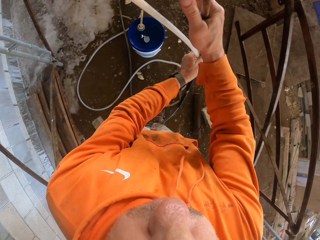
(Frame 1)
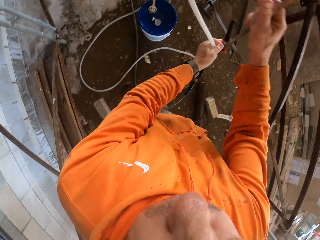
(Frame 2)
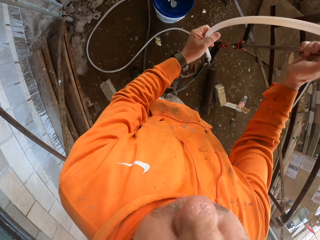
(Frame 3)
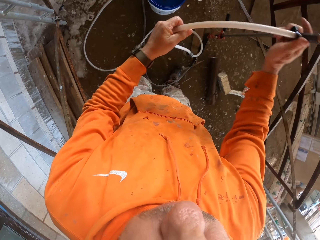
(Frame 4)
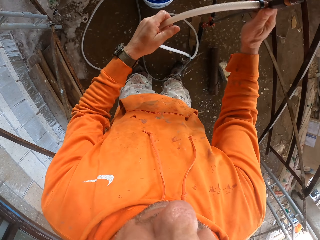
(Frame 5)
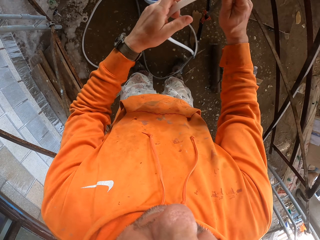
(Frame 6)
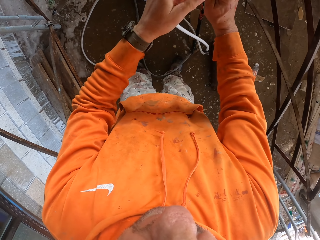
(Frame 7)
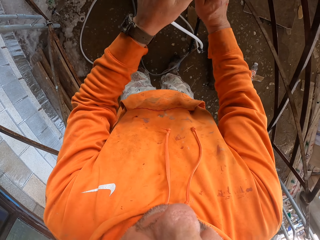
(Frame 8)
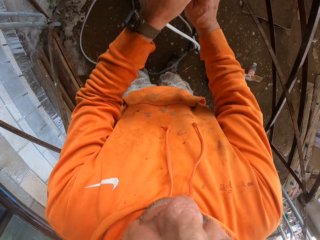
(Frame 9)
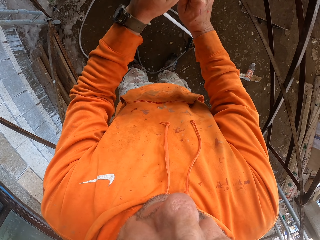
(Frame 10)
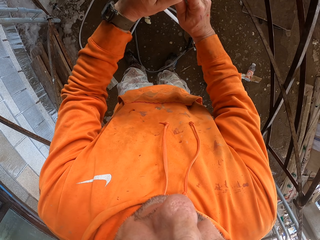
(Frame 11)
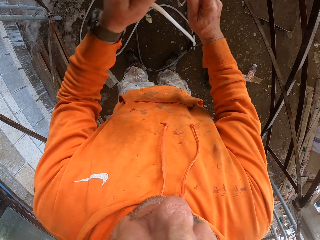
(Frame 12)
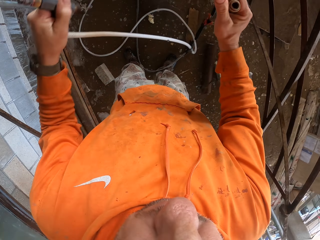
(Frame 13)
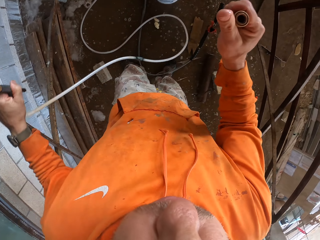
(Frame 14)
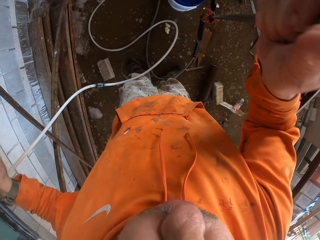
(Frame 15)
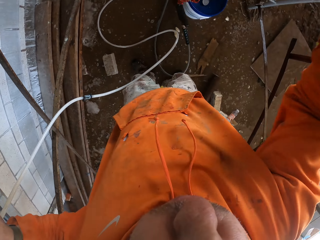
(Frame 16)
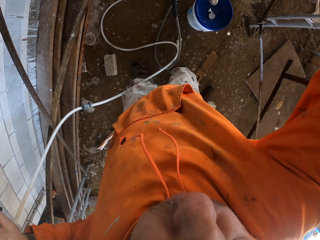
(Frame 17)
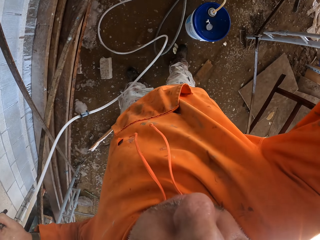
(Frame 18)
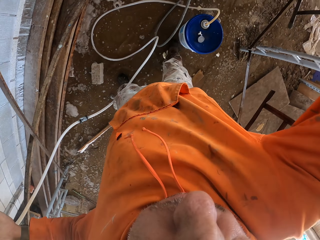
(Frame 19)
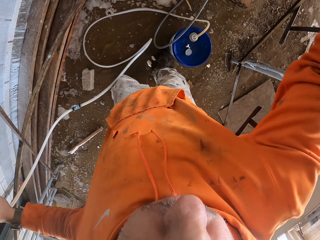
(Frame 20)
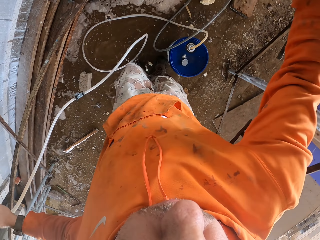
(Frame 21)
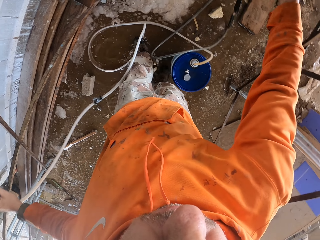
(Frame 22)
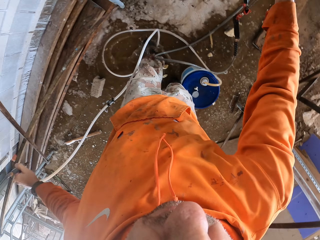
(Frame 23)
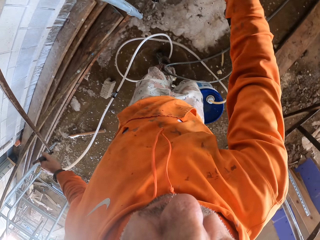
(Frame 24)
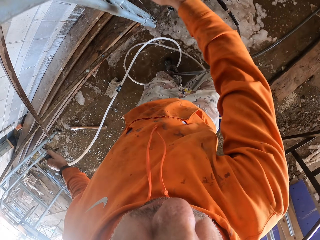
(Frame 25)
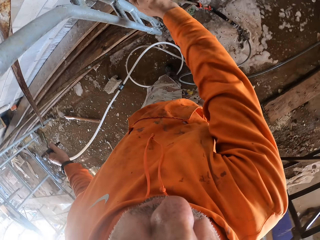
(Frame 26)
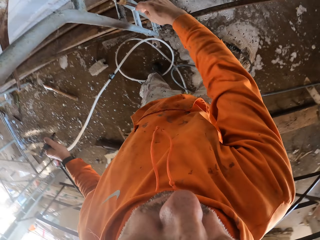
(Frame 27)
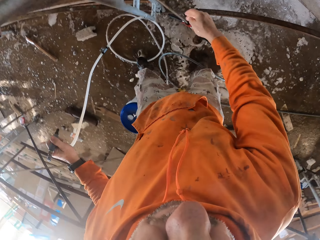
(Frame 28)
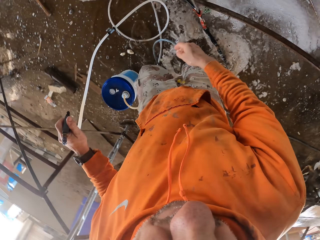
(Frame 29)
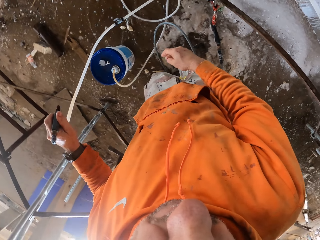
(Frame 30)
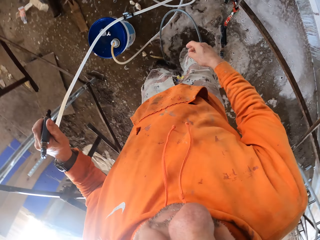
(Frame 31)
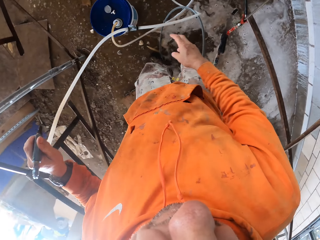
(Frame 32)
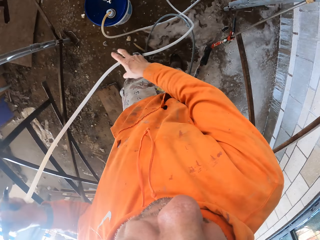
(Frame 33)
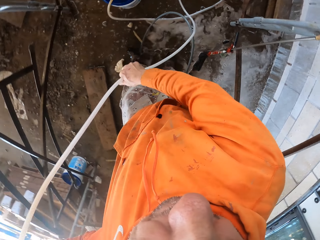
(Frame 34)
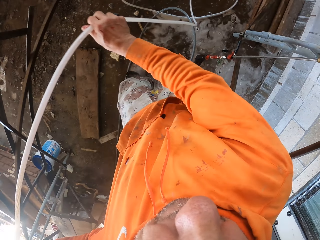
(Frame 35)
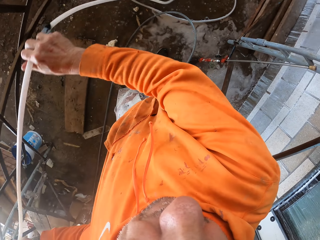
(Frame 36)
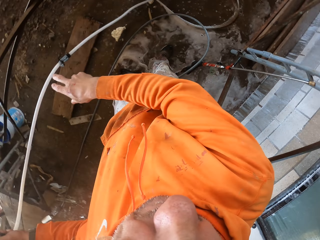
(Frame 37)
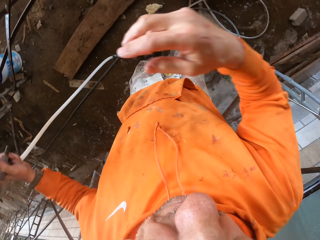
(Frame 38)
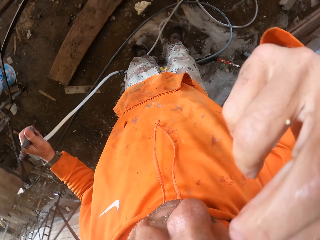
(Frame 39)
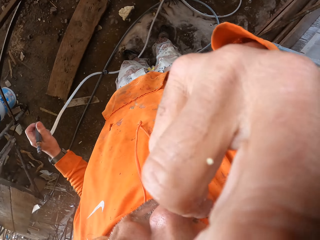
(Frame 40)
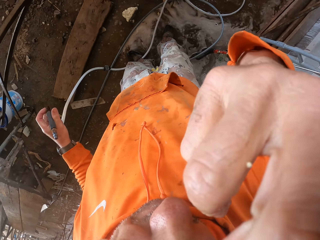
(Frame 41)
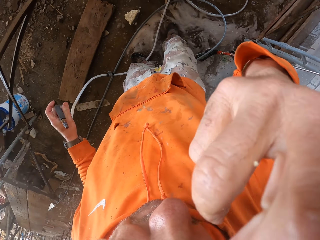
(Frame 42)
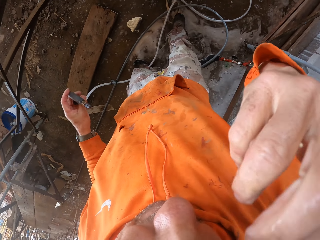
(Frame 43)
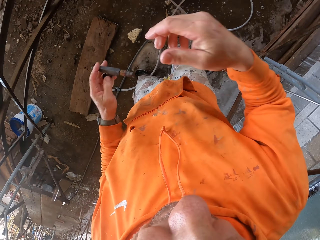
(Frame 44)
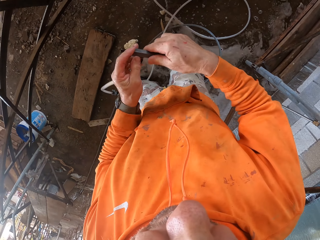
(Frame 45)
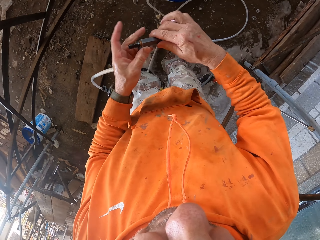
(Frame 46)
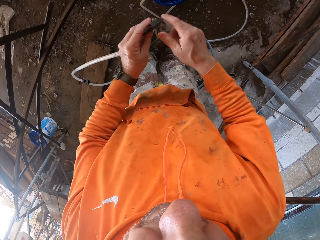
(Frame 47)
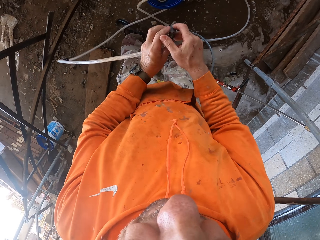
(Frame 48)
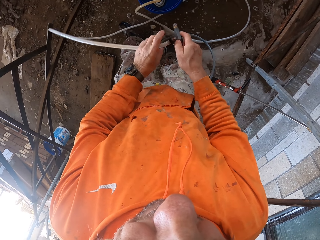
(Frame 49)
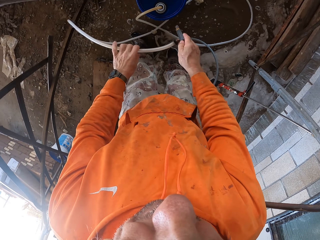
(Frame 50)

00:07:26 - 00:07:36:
The camera wearer removes the pipe from the pressure gun. He puts the pipe on a ladder. He straightens the pipe on the ground. He rubs his face.

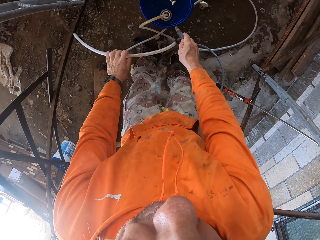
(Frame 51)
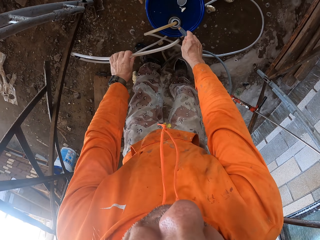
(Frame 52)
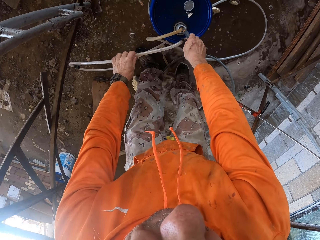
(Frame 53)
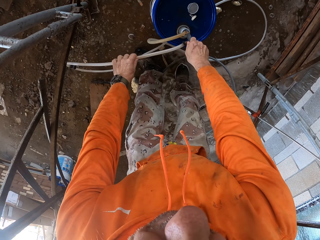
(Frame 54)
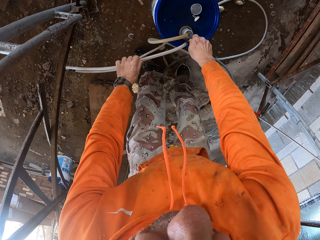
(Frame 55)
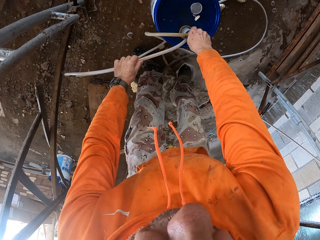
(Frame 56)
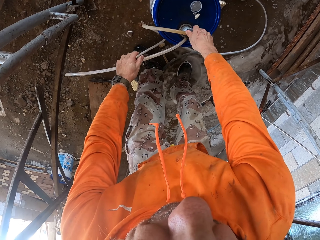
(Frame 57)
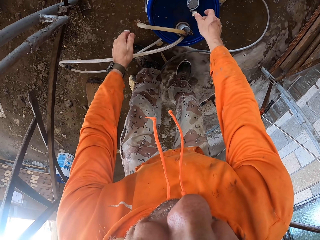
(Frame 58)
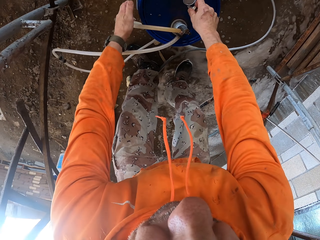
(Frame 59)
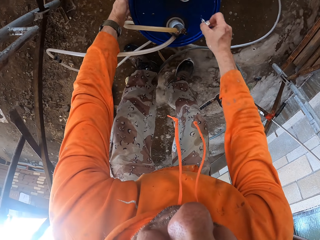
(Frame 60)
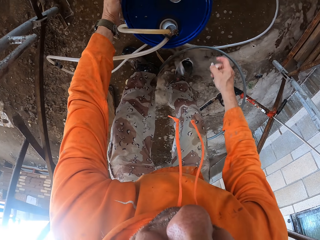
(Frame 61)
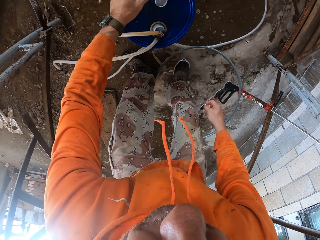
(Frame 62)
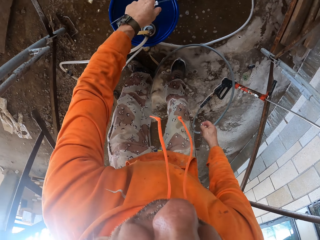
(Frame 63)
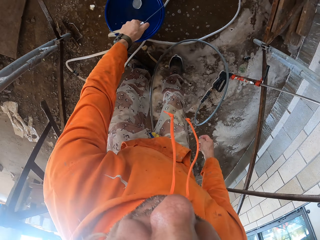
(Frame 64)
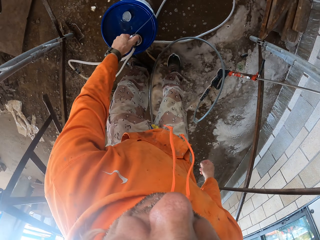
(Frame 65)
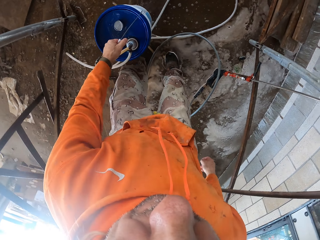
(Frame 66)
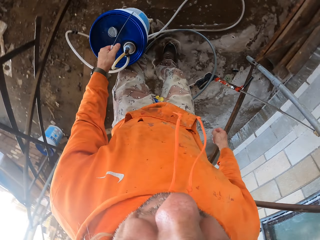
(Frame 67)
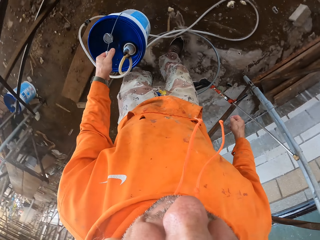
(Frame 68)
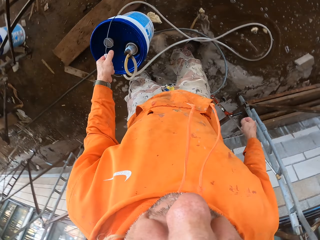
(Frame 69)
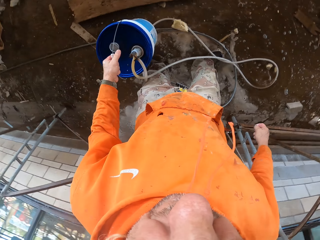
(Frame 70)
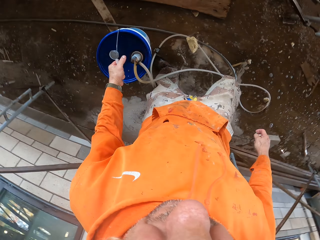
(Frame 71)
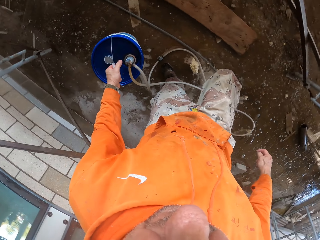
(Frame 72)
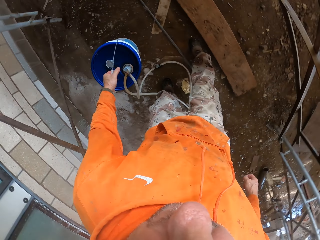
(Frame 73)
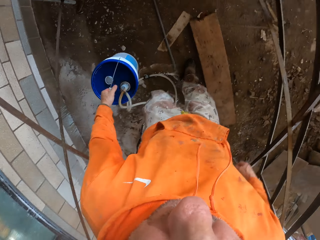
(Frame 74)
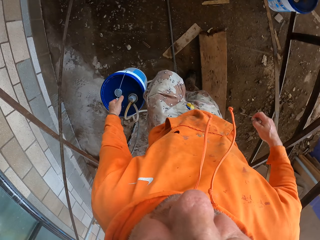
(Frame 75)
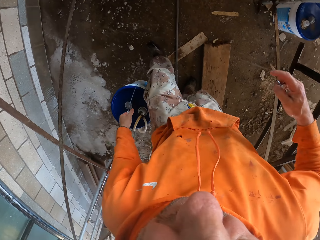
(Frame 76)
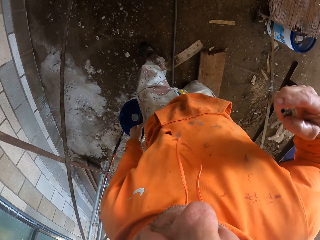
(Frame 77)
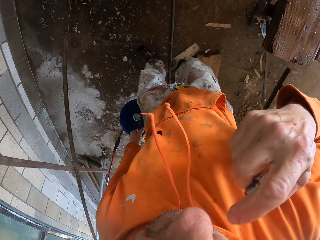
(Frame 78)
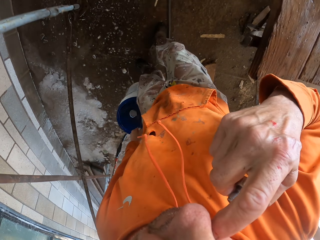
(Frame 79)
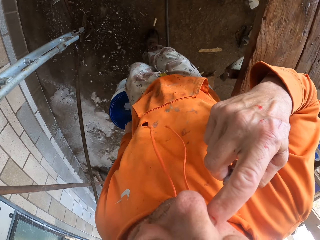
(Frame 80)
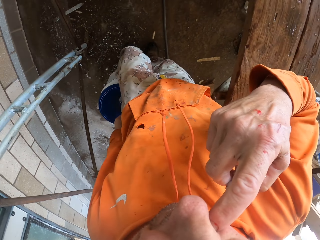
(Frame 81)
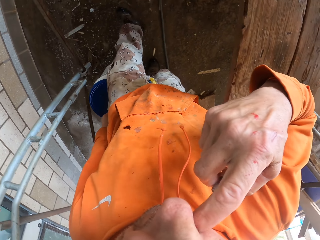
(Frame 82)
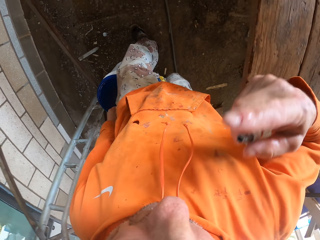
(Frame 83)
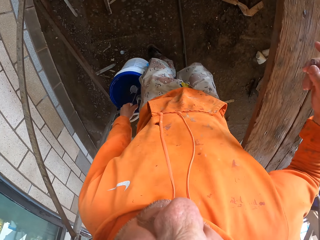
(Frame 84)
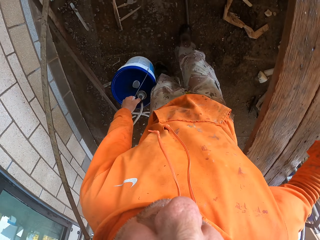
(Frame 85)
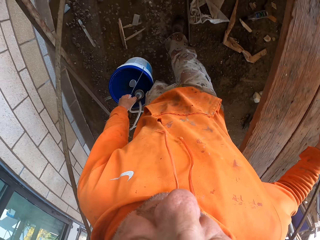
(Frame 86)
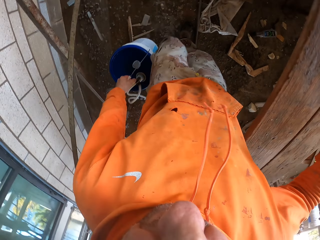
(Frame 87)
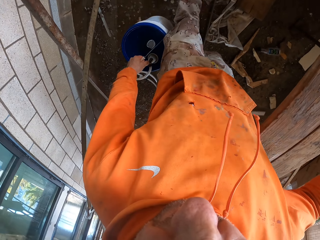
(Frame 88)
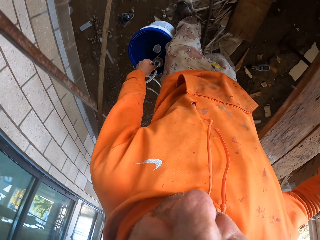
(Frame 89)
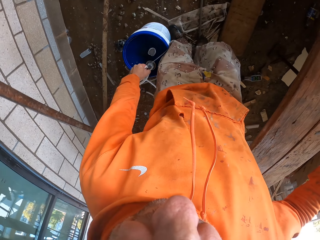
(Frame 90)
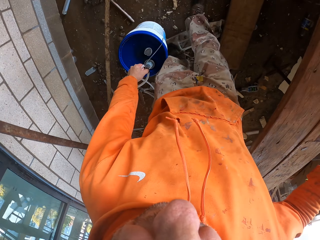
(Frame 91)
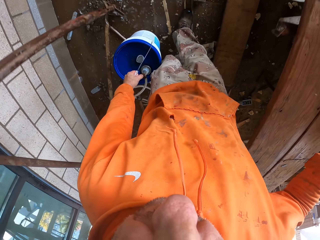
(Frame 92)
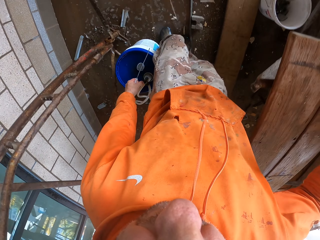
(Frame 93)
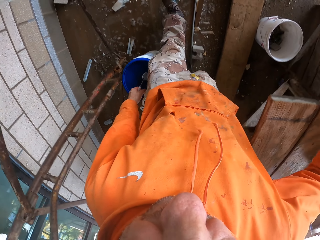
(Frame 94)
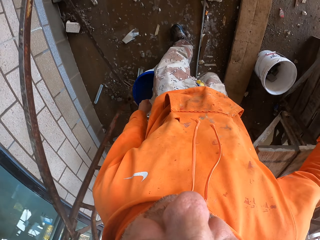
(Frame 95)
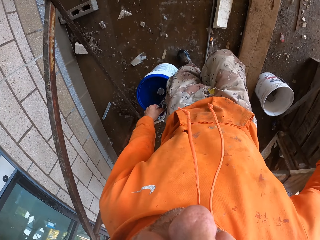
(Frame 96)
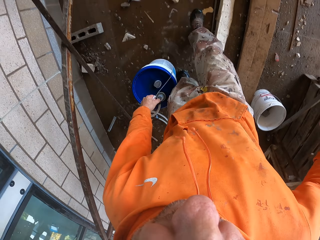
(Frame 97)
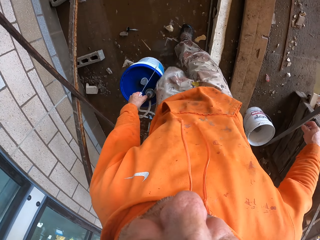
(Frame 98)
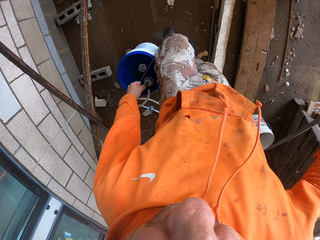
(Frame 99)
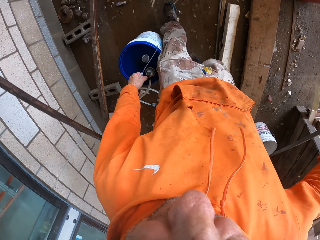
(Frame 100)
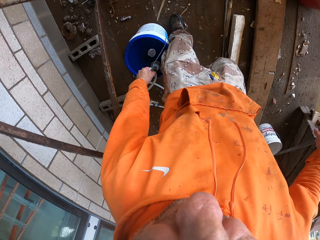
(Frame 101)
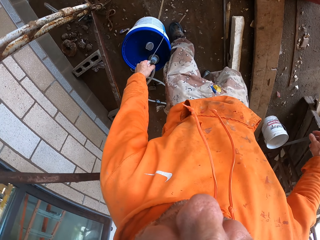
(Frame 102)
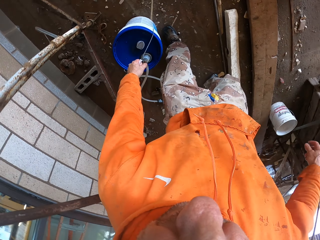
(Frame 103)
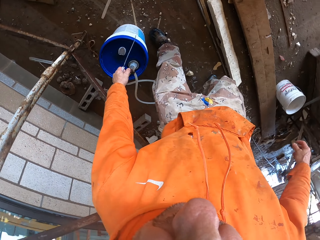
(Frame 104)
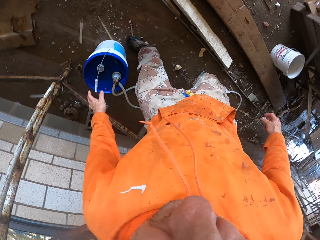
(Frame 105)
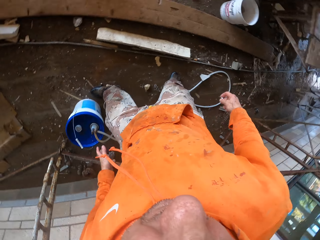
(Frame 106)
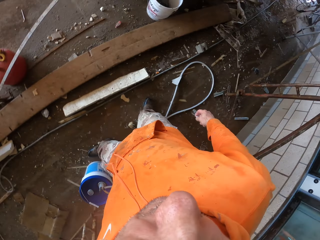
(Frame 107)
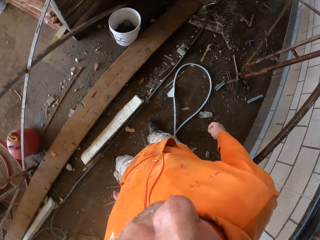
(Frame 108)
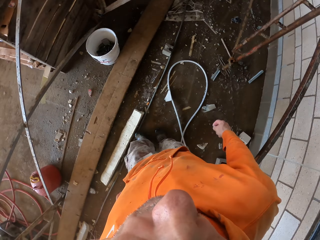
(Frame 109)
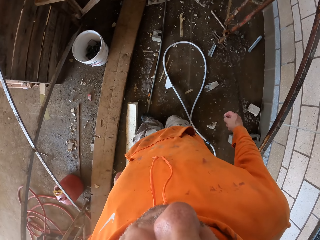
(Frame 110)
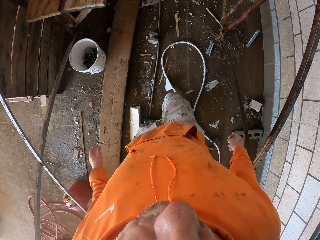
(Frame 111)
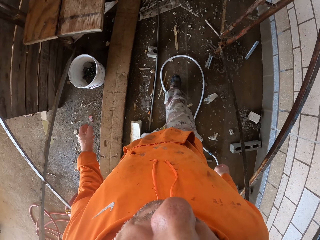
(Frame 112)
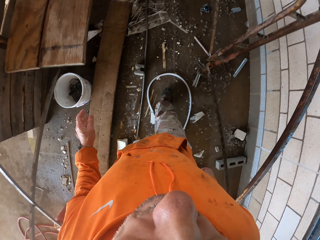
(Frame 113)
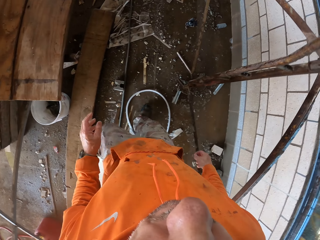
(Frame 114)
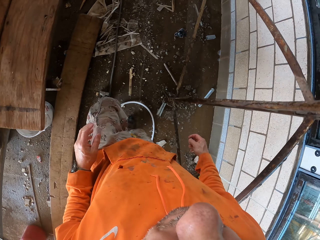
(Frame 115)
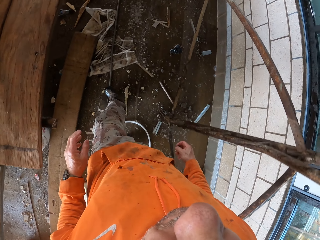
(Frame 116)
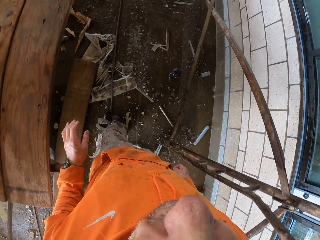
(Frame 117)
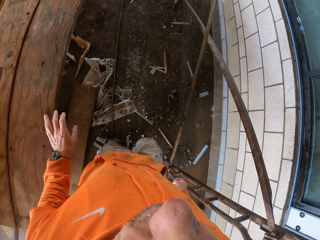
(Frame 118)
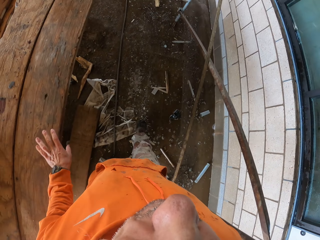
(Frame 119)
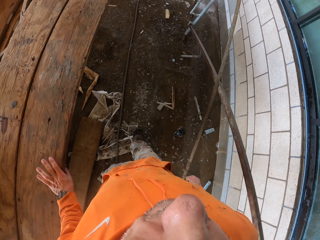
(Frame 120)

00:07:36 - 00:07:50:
The camera wearer inserts a pipe in a bucket. They connect the pipe to the bucket. They pick up a lid or spray cone on the bucket. They carry the bucket, take the bucket and walk around. They touch the face. They put down the bucket. They put the bucket on the ground. They adjust the wood frame.
